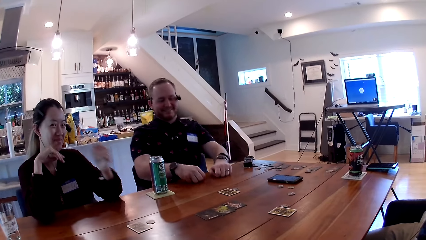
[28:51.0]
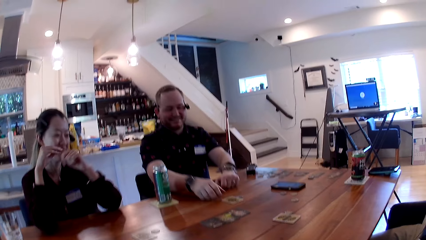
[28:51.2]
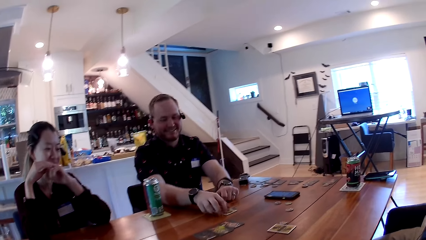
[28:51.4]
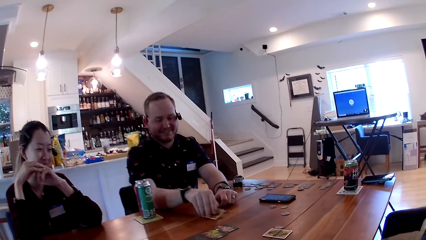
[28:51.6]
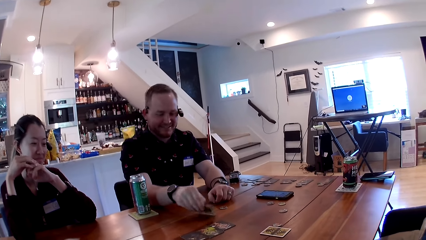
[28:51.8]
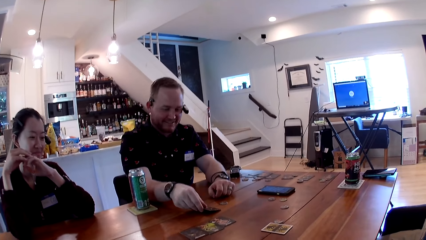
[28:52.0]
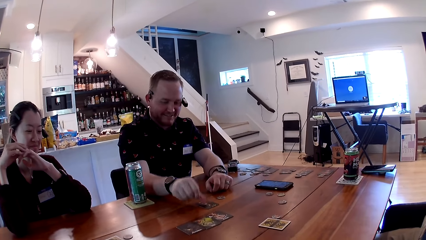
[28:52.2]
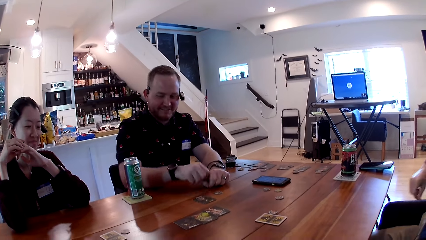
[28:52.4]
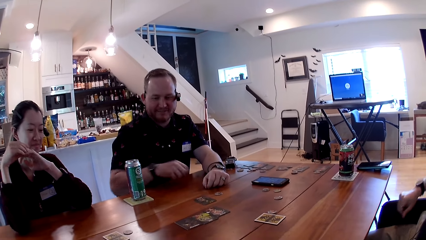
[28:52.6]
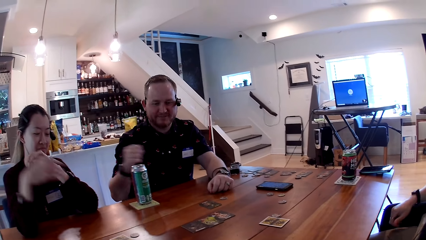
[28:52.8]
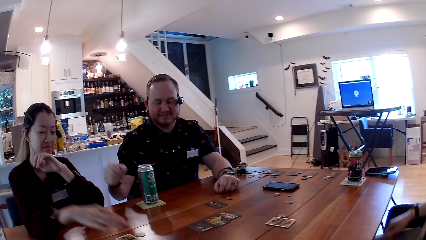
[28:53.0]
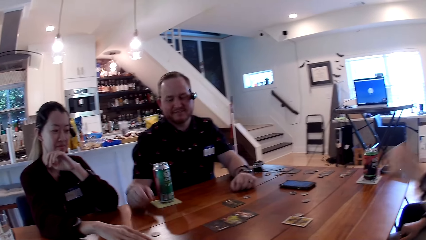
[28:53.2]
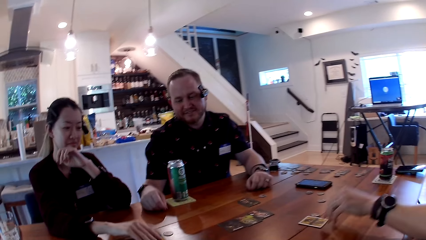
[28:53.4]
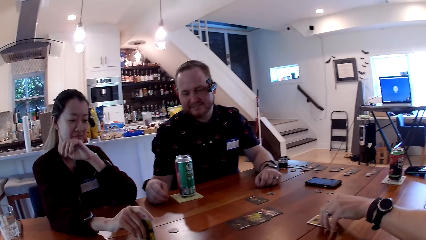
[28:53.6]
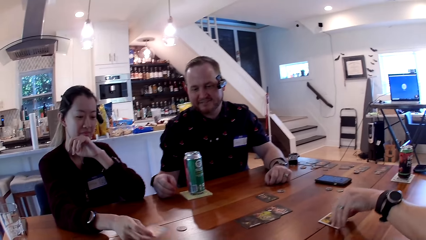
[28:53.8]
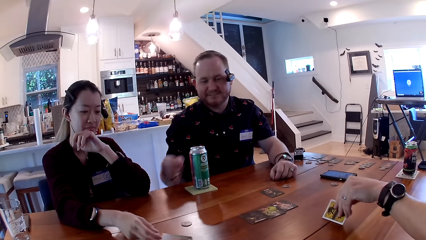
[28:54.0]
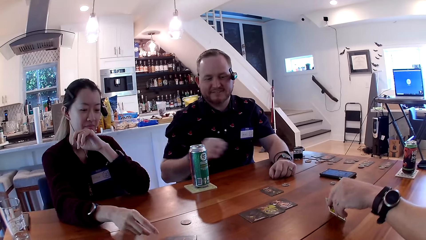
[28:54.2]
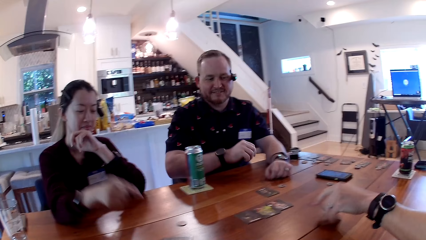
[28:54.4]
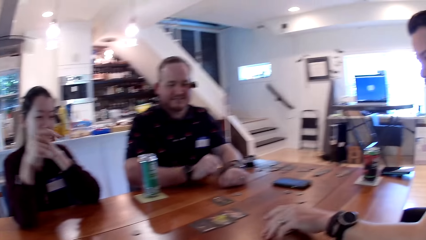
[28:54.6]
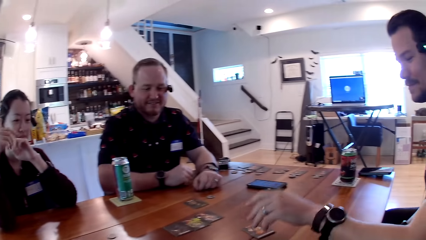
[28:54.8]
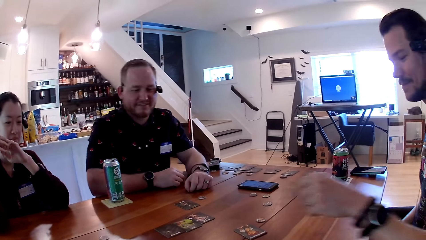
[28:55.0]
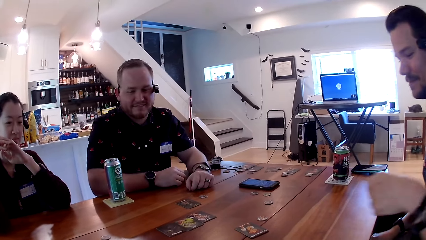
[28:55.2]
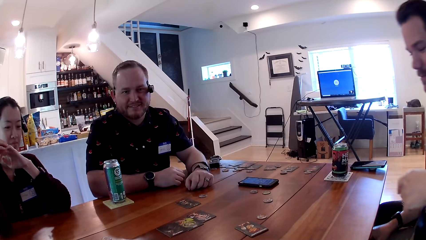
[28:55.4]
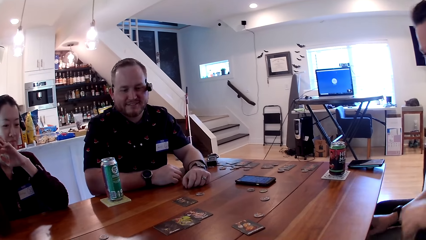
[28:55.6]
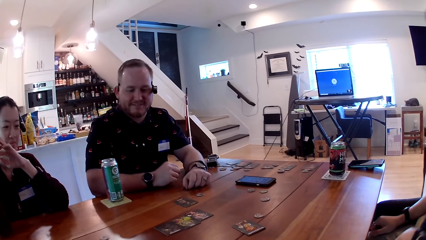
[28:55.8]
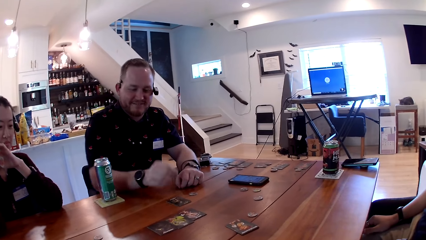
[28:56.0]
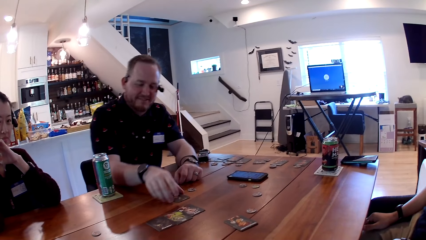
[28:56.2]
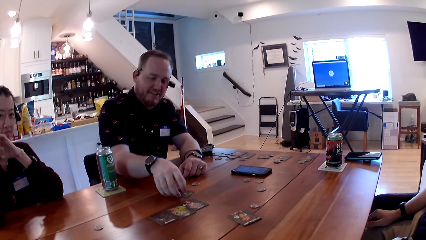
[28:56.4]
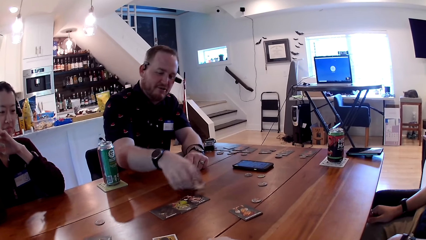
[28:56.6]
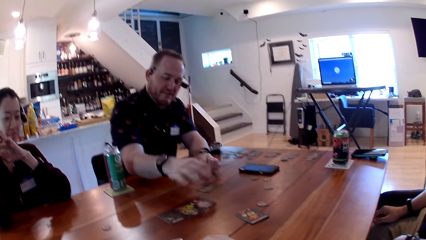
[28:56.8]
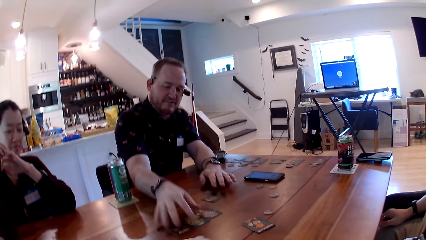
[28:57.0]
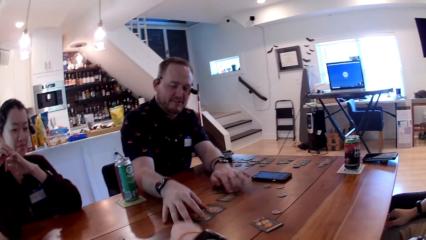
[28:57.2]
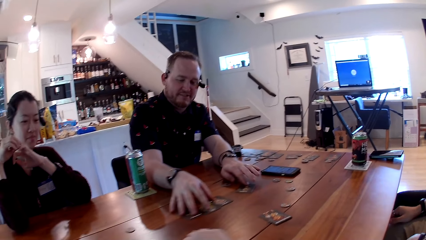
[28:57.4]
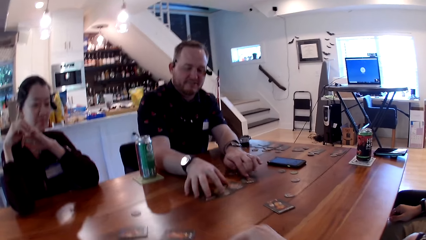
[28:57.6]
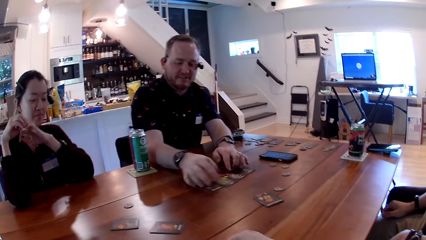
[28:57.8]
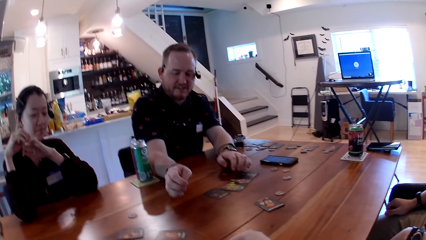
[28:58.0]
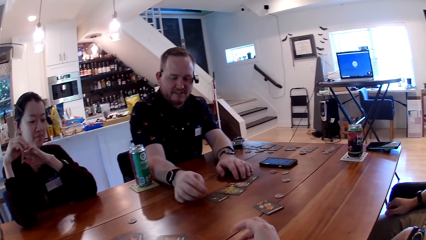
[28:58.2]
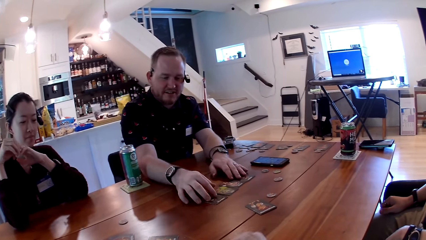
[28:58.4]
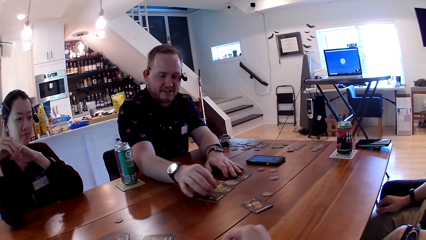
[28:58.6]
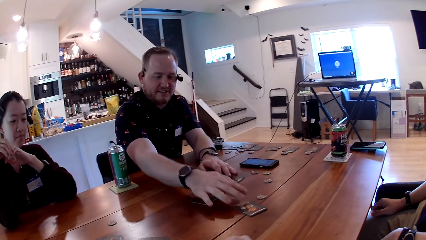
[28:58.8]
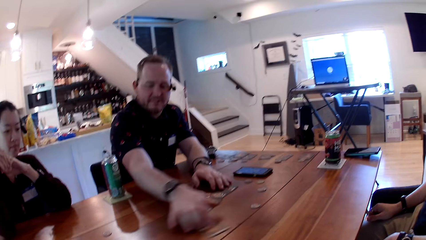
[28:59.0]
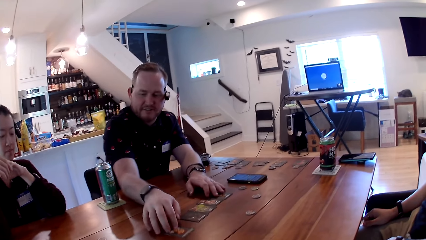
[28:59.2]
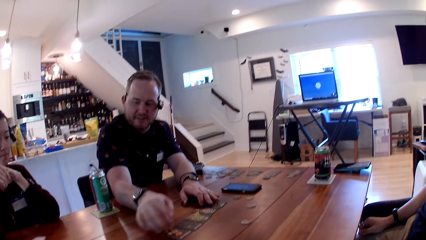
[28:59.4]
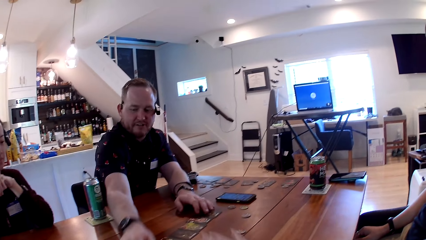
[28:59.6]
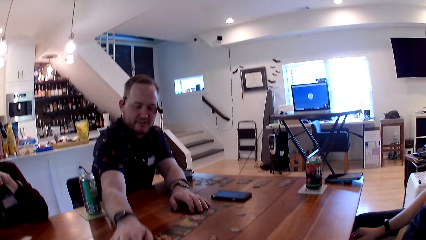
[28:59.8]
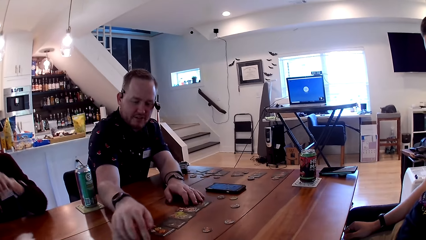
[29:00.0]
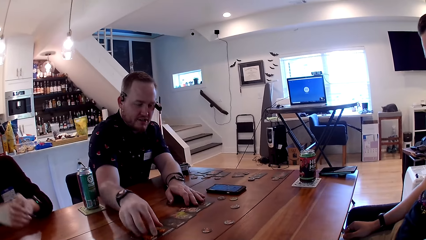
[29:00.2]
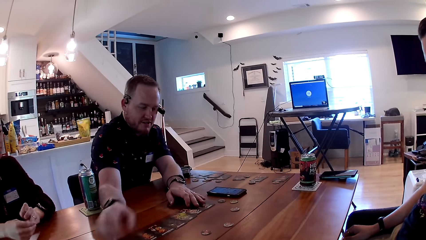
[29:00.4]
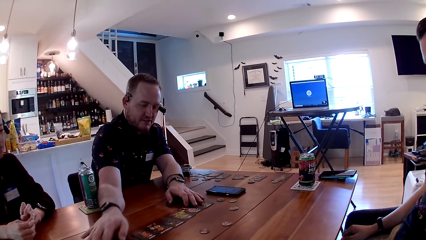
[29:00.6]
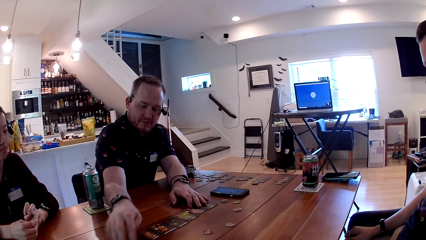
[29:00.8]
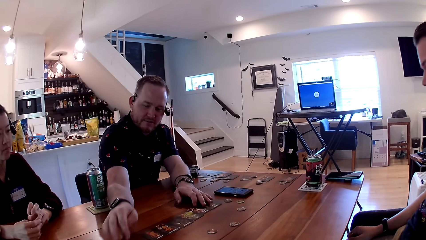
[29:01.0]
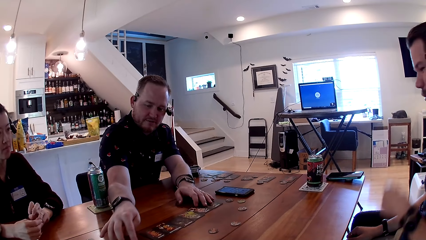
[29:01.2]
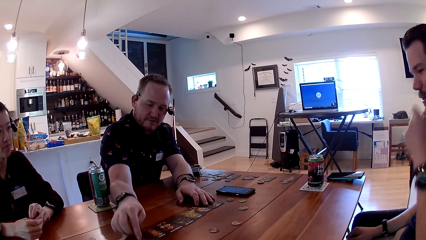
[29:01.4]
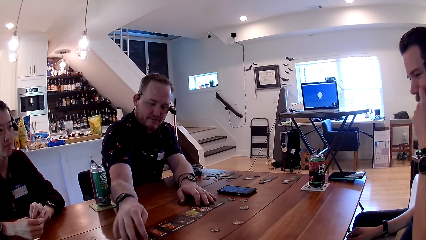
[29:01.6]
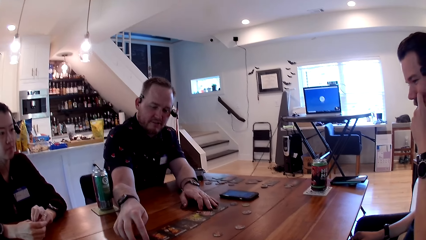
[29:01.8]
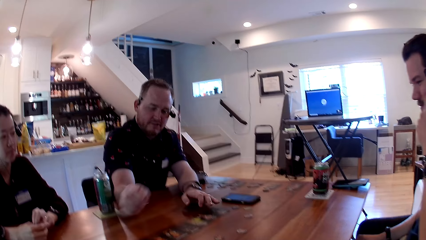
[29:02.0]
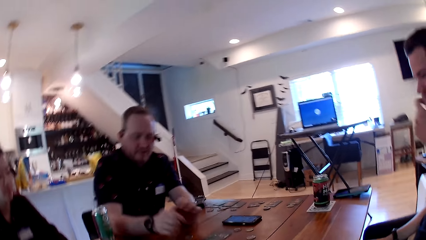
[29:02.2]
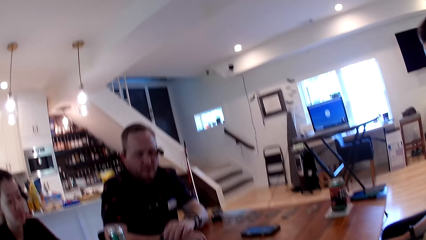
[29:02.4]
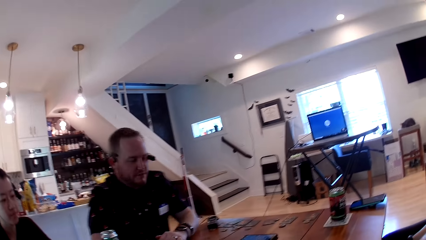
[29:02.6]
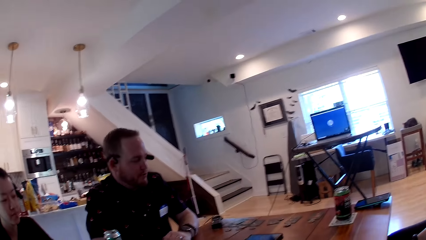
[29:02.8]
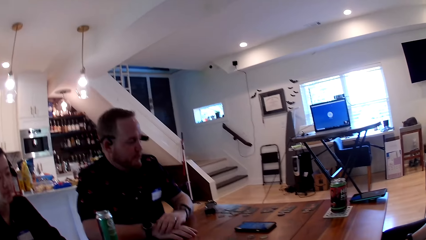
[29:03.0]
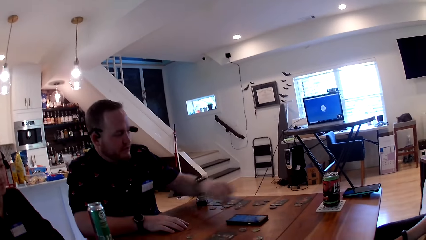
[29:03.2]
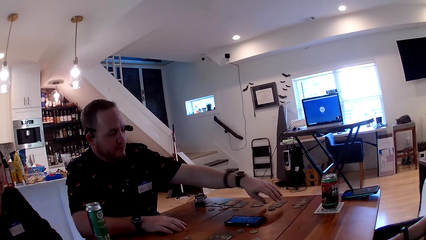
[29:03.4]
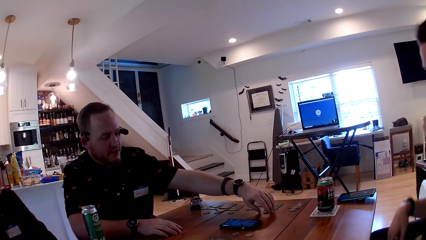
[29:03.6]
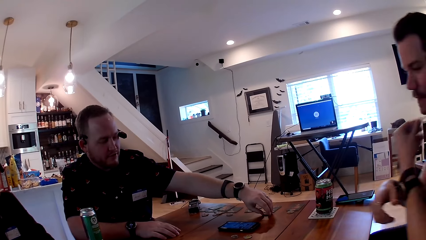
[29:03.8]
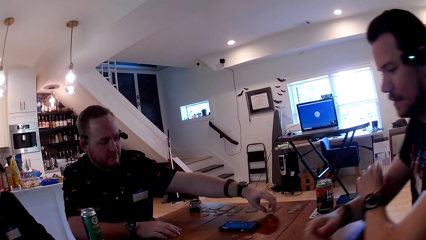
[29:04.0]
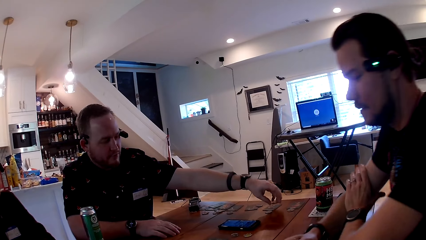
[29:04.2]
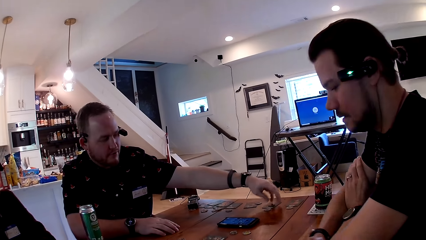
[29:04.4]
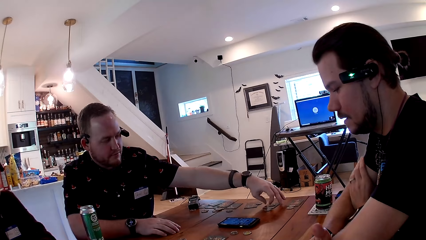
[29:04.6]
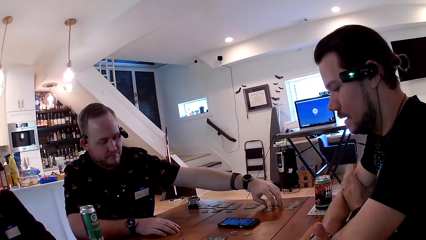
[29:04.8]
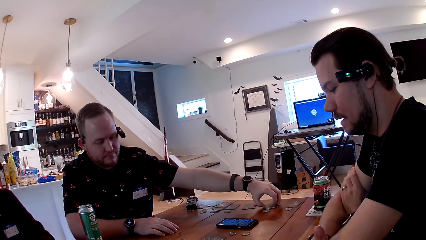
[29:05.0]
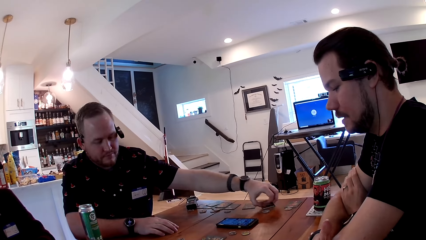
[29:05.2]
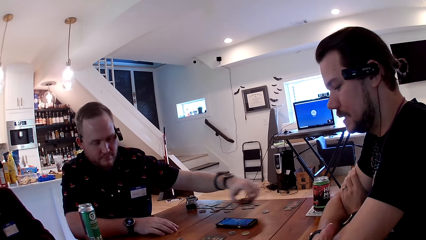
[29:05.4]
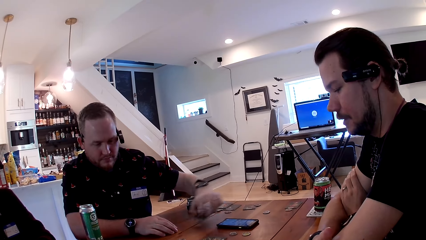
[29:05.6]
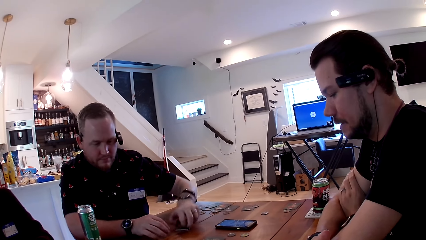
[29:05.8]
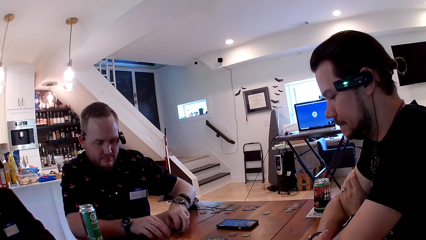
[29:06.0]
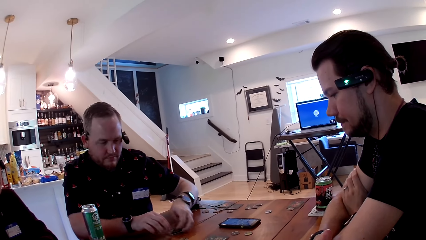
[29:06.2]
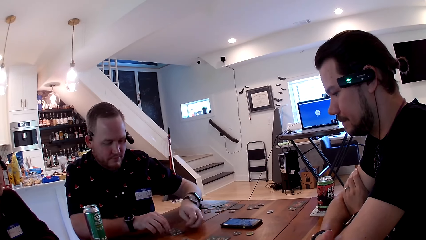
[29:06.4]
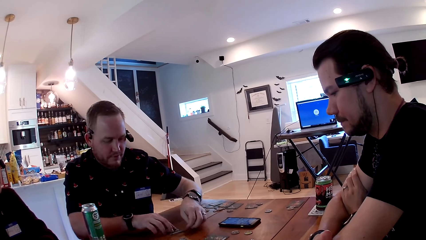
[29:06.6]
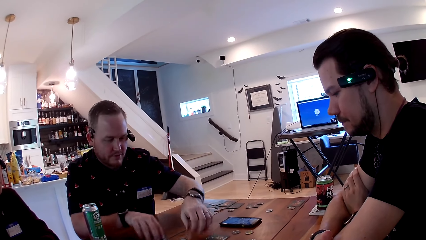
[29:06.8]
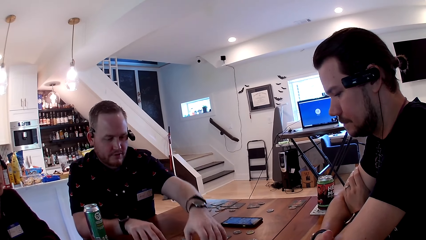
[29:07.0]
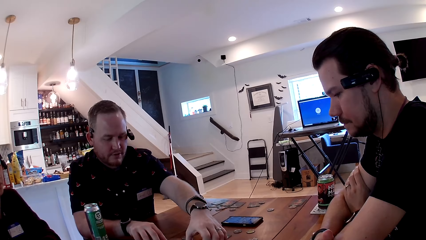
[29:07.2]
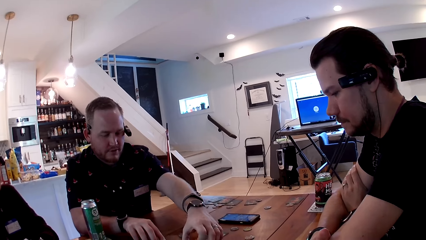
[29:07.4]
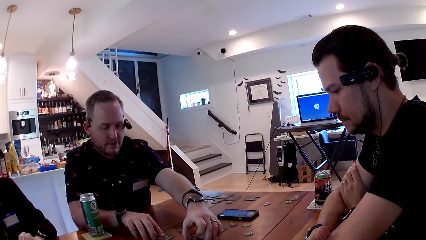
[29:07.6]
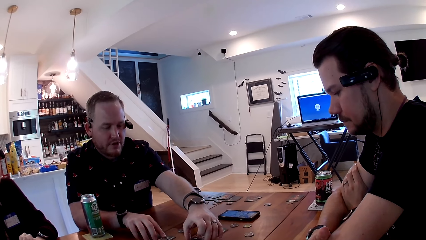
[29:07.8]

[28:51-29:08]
The man flips a card on the table with his right hand. A person plays the card. Another man flips a card on the table with his right hand. Another person plays the card. The first man adjusts the card on the table. A third person plays the card. The first man adjusts the cards on the table. He carries a chip from the table with his left hand, drops the chip on a card and carries a card from the table. The other man talks to people on the table with his left hand. The first man drops the card on the table.
